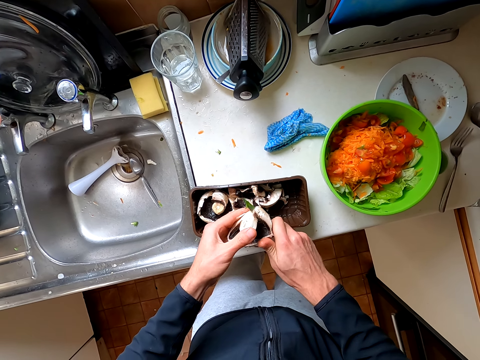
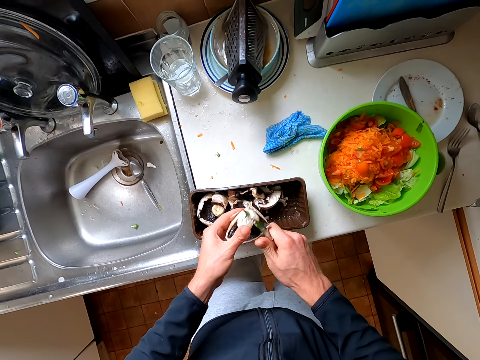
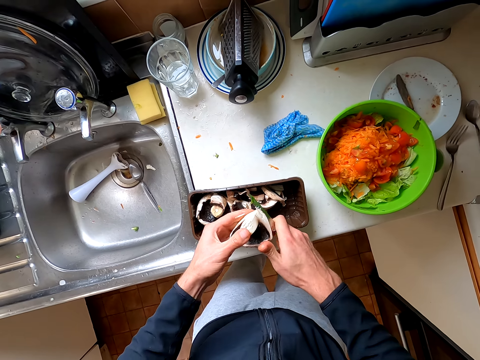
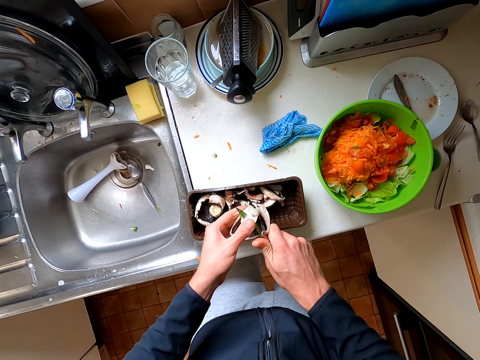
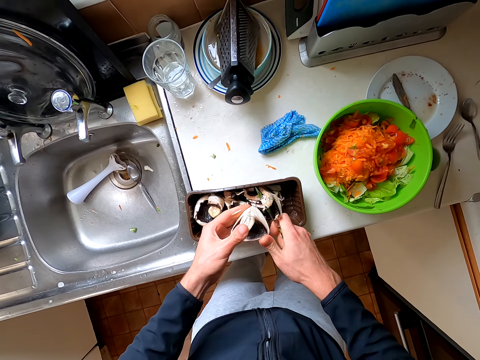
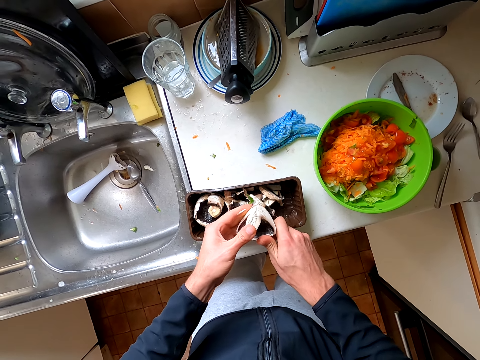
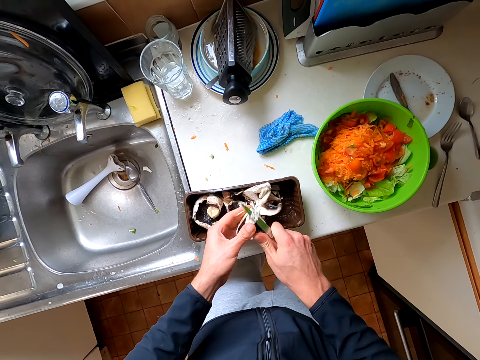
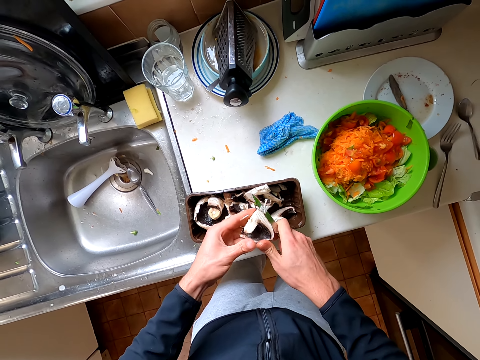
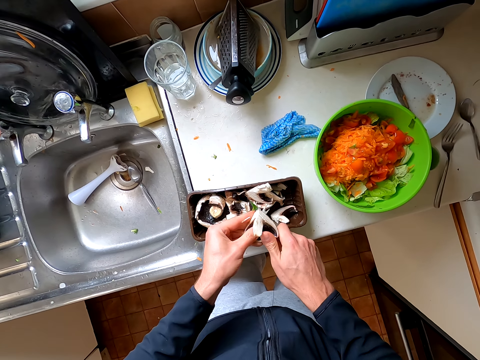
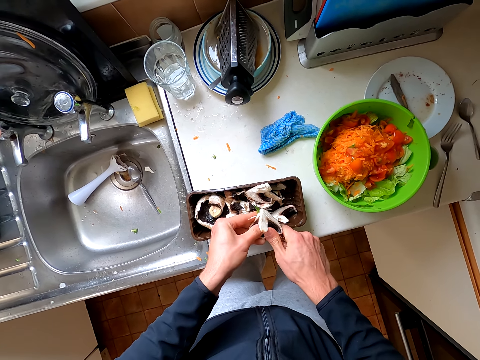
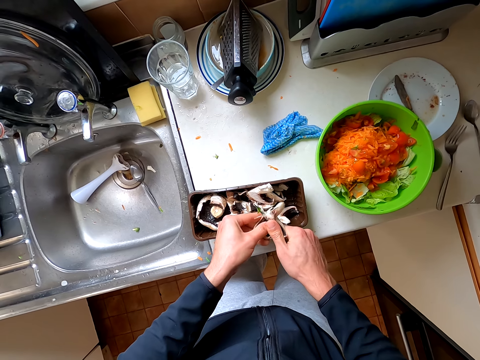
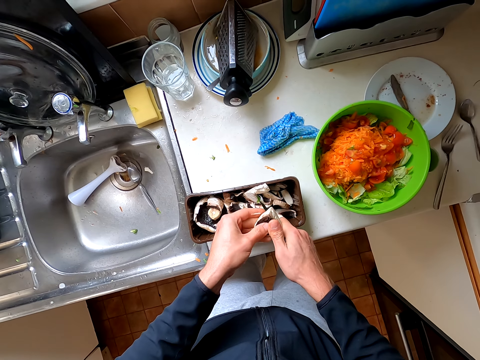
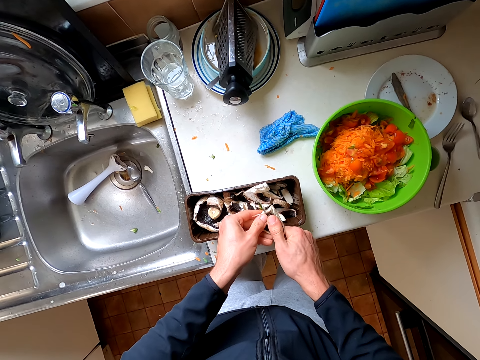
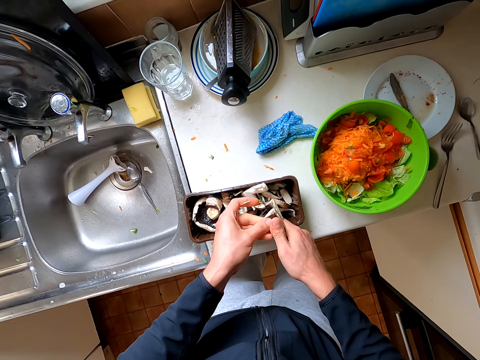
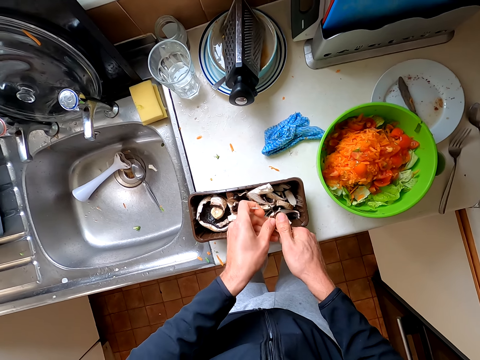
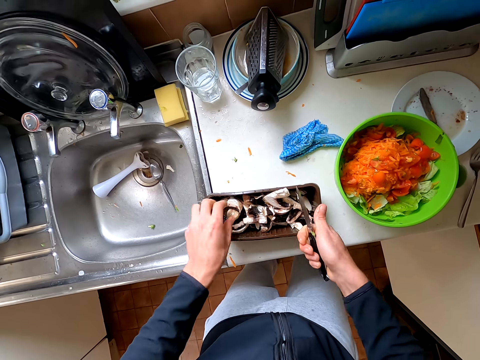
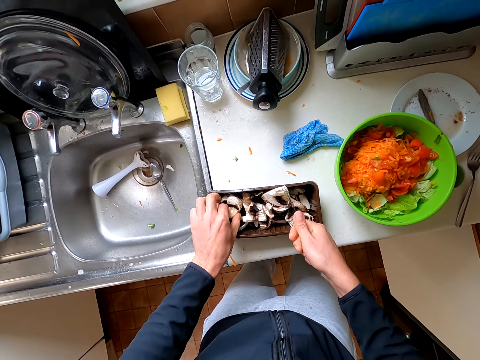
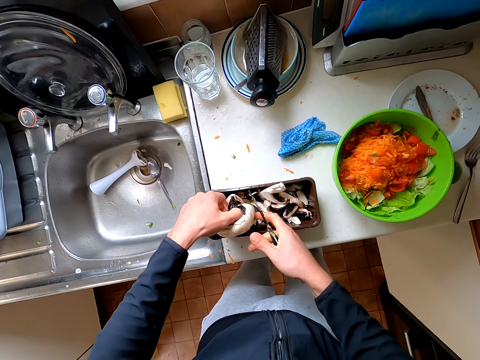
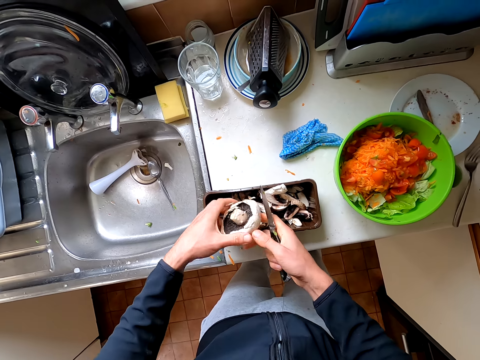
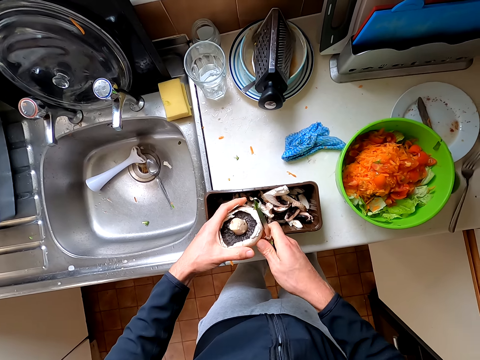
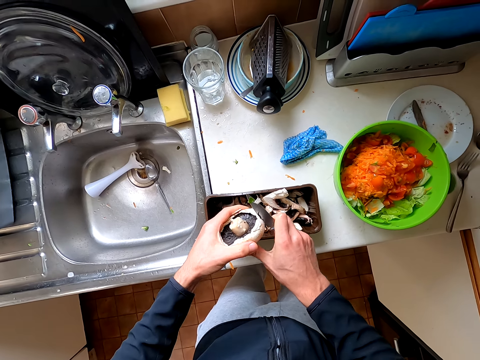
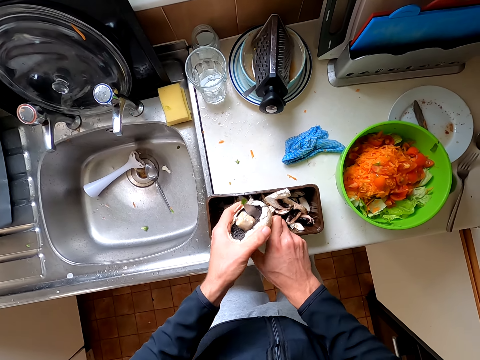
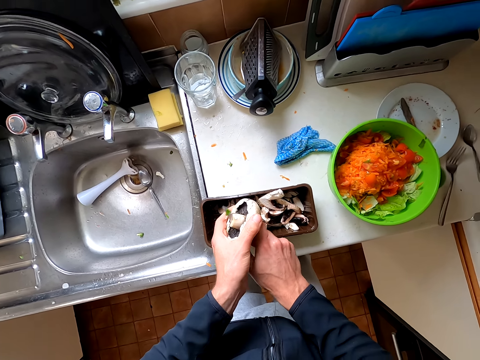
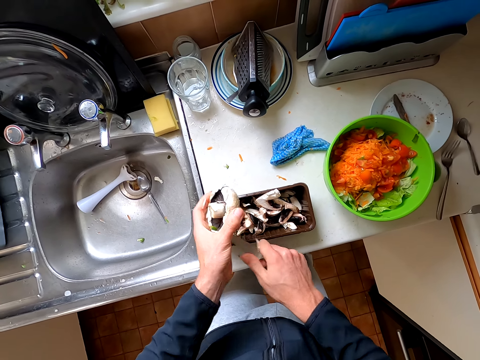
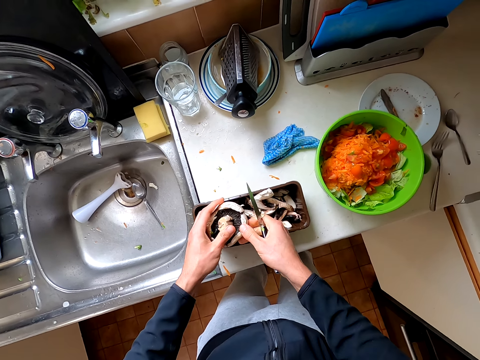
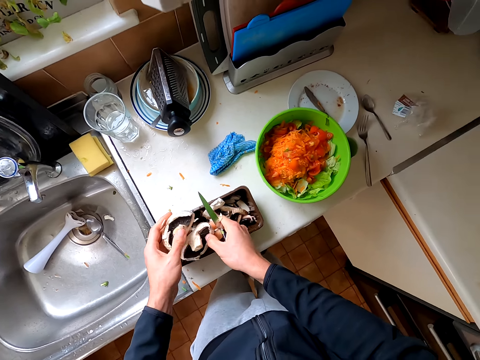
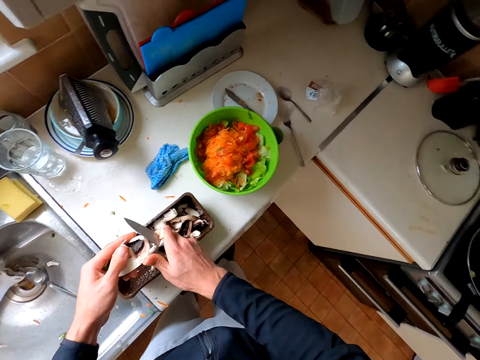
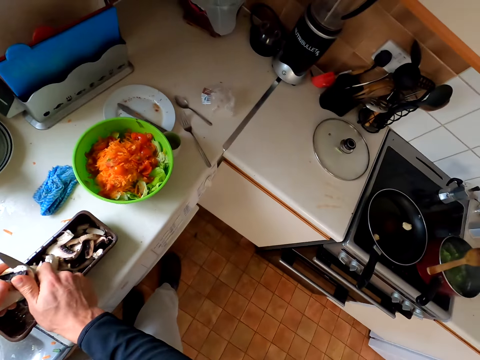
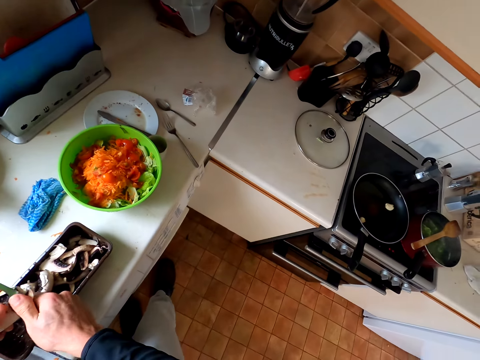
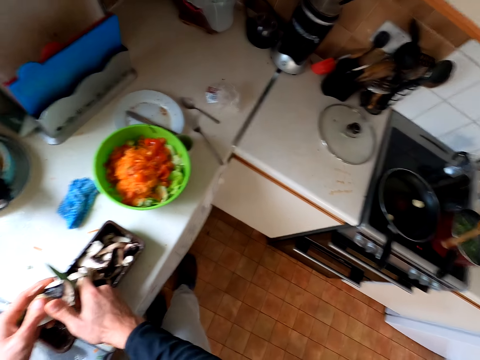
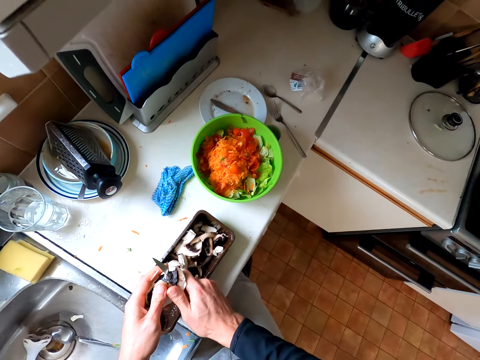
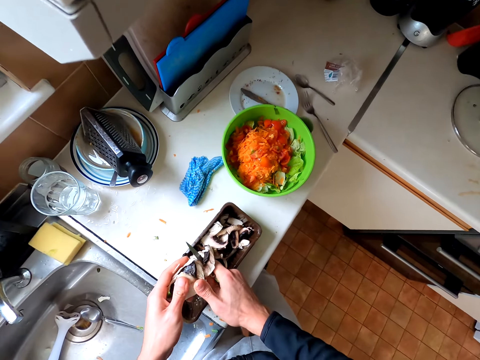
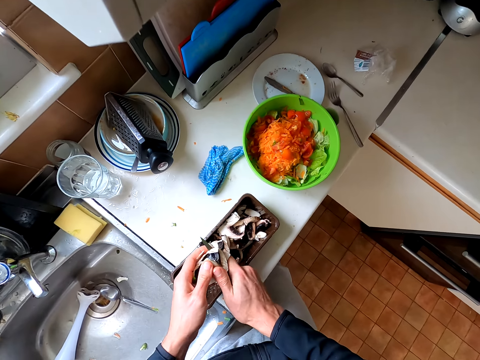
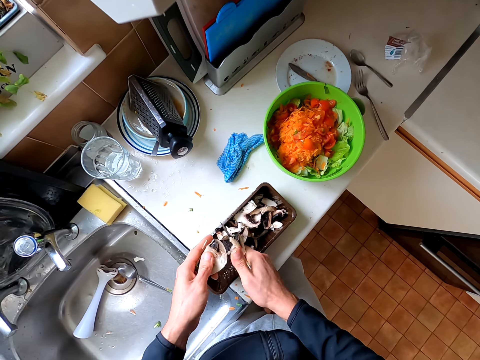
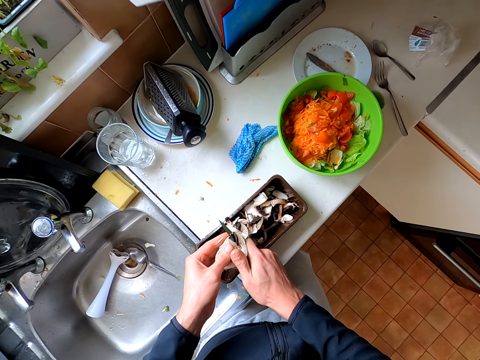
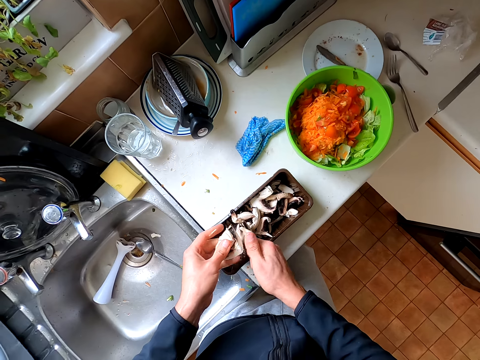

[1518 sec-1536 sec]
The camera wearer picks up the mushroom. They cut the mushroom into two pieces. They hold the piece of mushroom. They cut the mushroom into pieces.

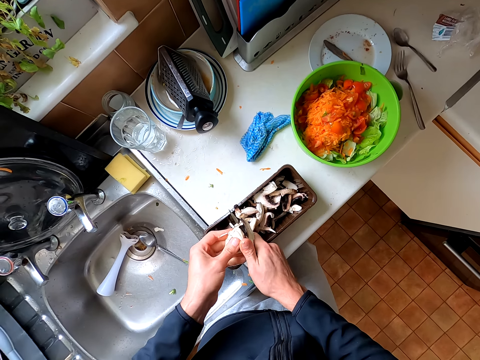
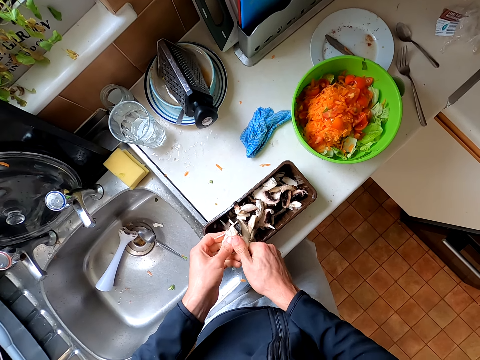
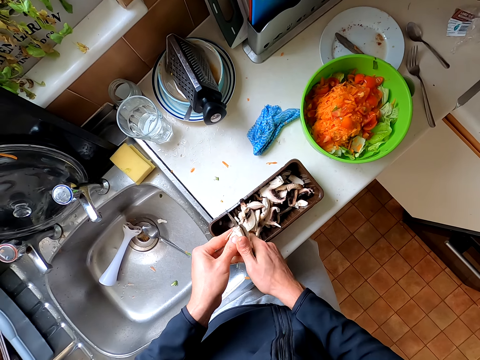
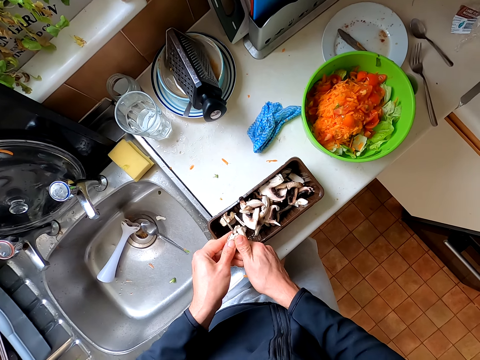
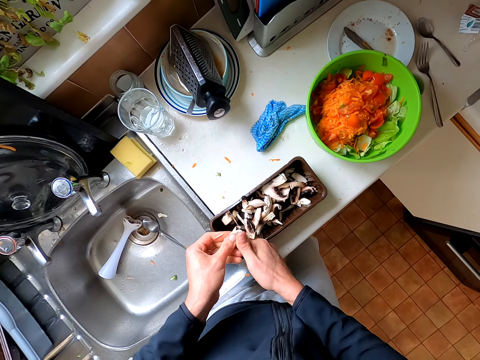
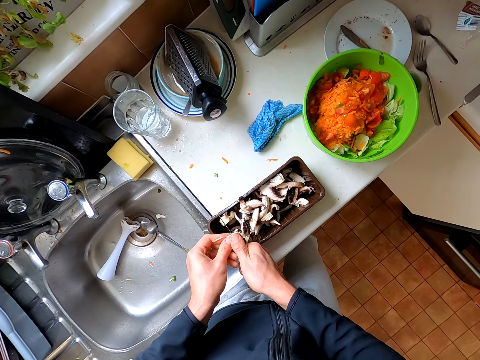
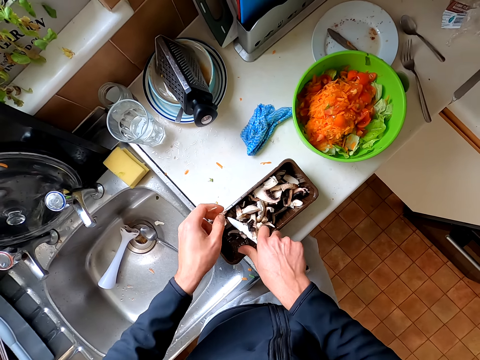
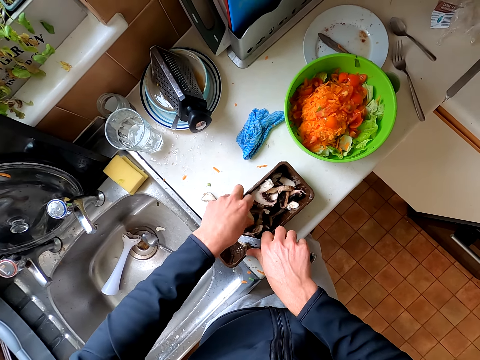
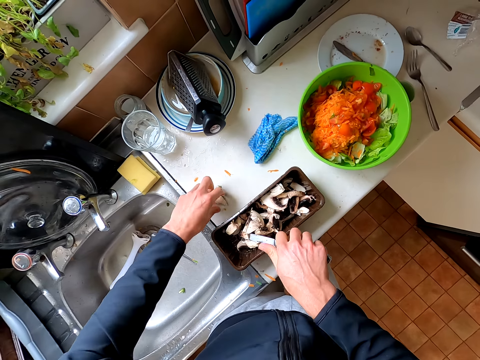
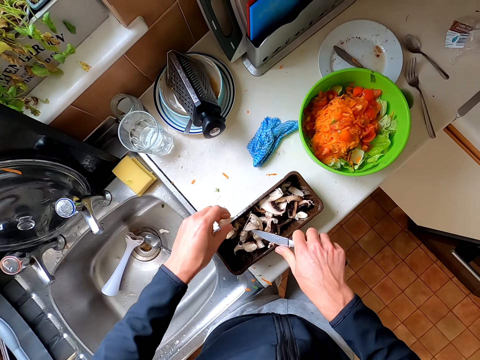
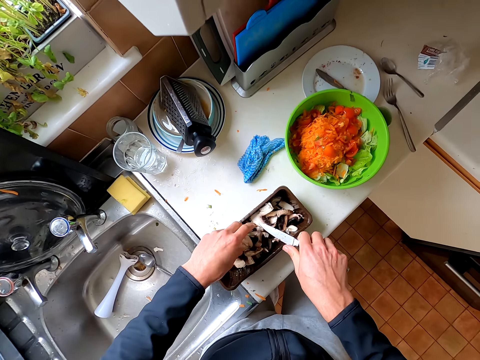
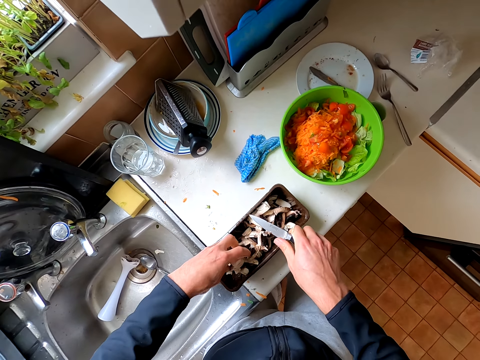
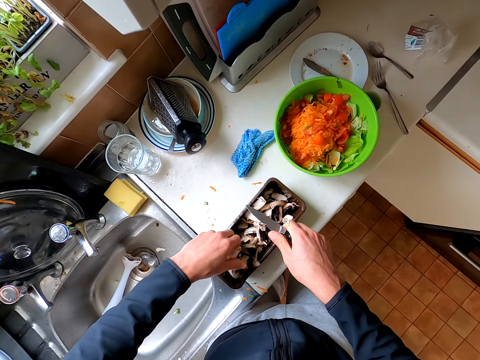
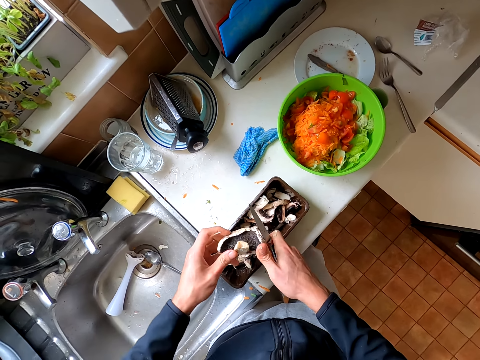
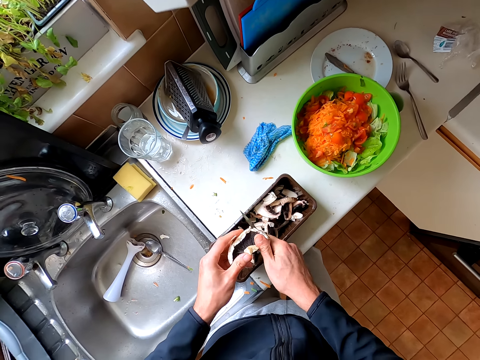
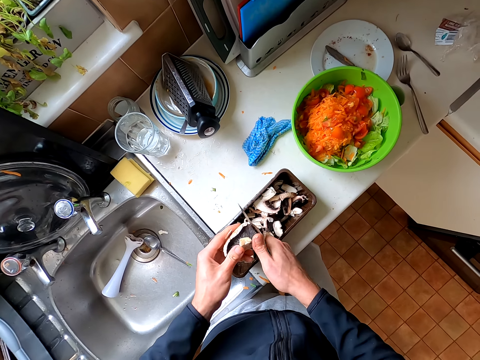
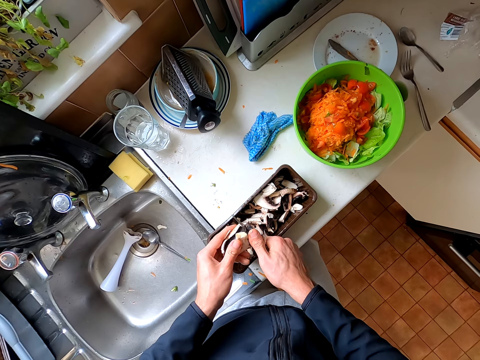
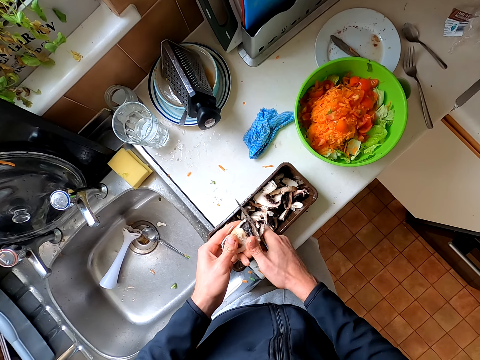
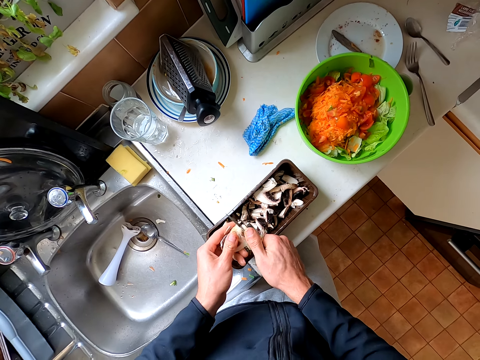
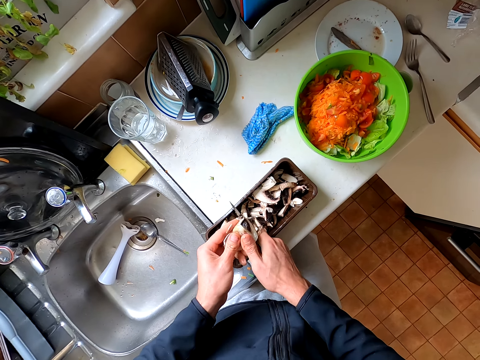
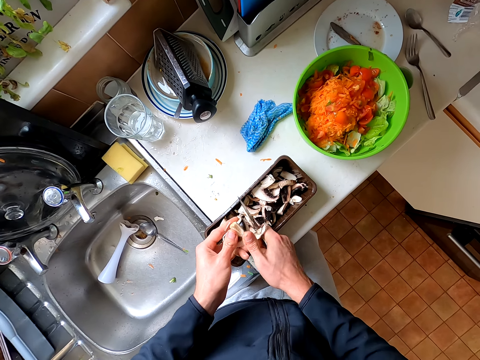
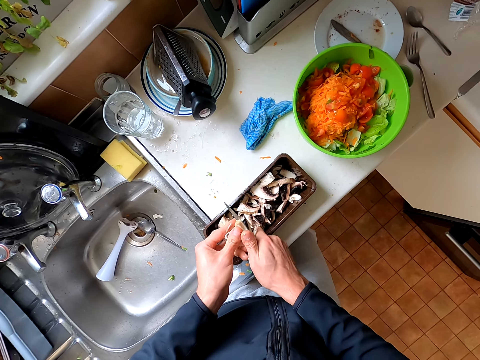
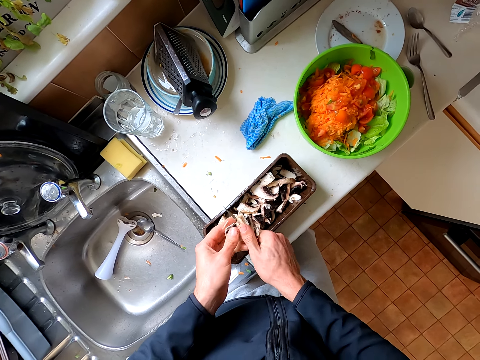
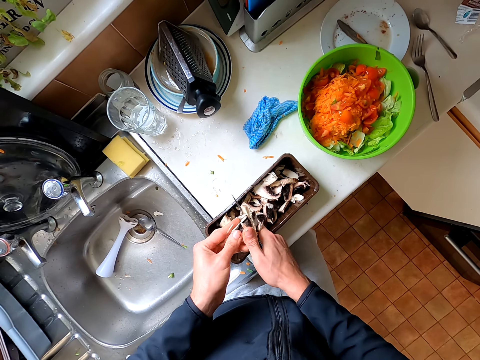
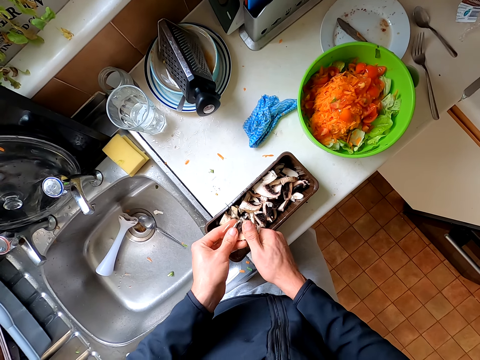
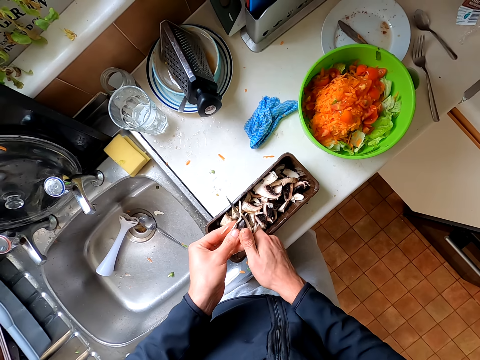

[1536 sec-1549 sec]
The camera wearer picks up the mushroom. They cut the mushroom into pieces.
